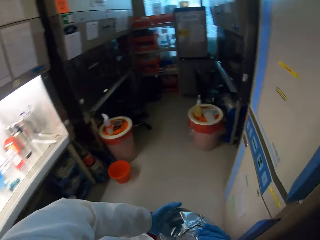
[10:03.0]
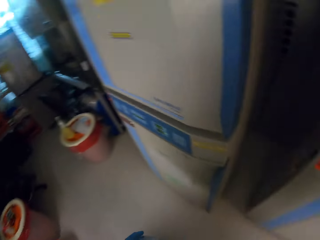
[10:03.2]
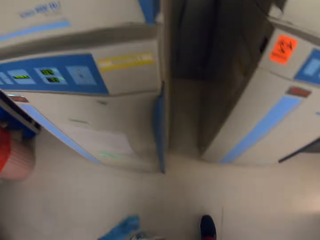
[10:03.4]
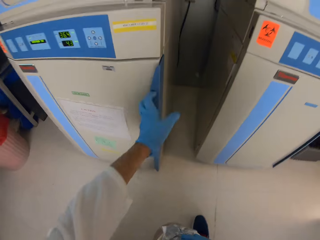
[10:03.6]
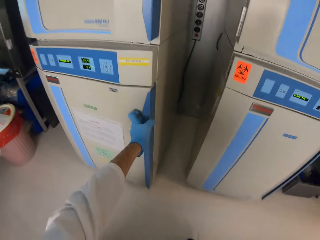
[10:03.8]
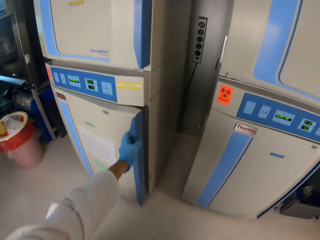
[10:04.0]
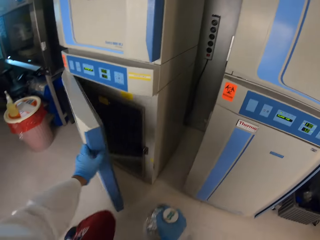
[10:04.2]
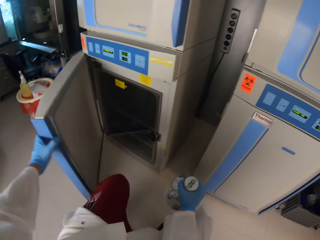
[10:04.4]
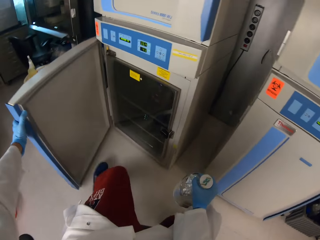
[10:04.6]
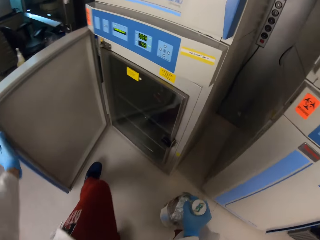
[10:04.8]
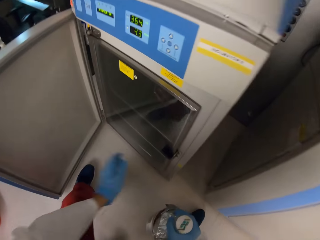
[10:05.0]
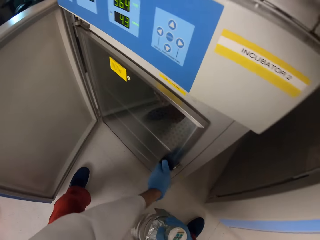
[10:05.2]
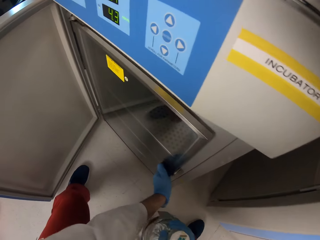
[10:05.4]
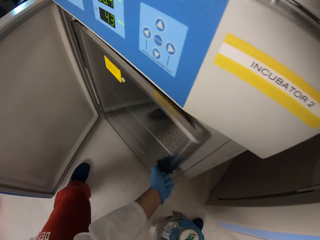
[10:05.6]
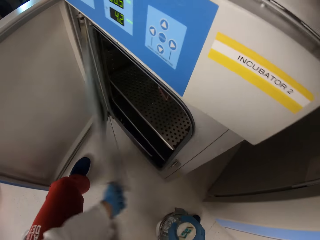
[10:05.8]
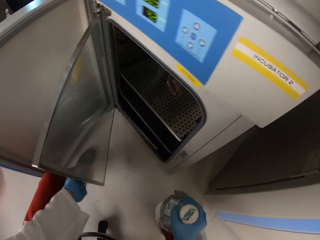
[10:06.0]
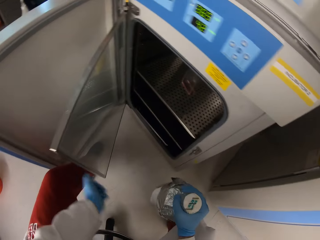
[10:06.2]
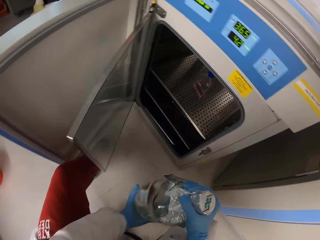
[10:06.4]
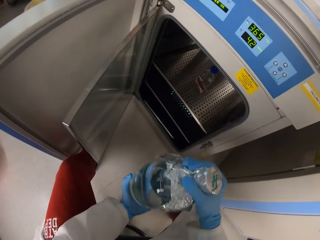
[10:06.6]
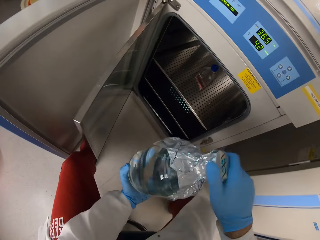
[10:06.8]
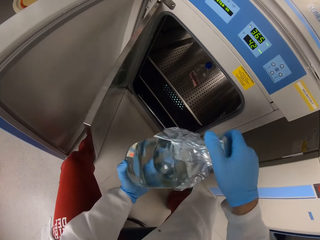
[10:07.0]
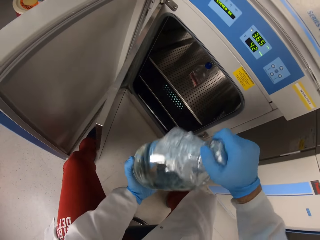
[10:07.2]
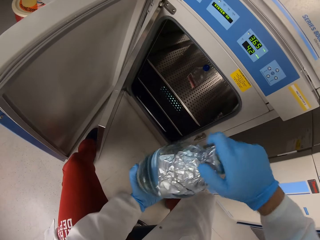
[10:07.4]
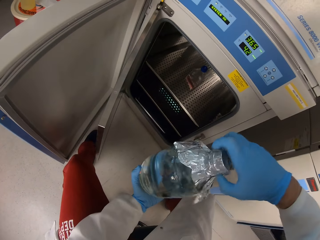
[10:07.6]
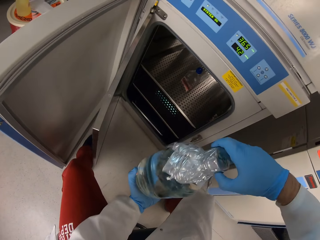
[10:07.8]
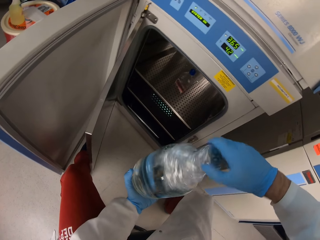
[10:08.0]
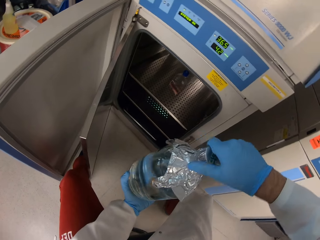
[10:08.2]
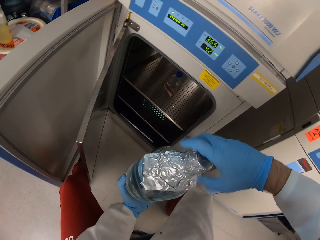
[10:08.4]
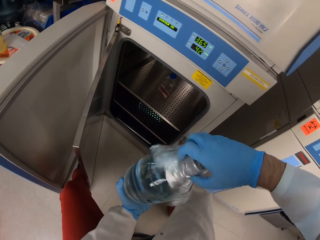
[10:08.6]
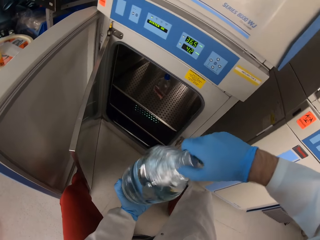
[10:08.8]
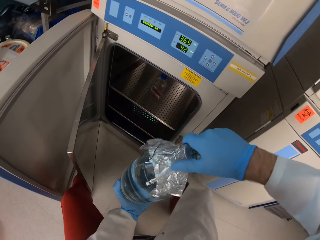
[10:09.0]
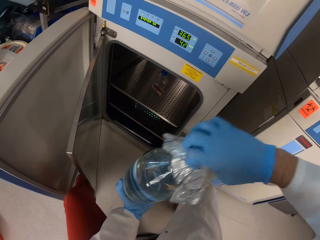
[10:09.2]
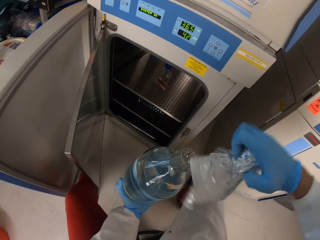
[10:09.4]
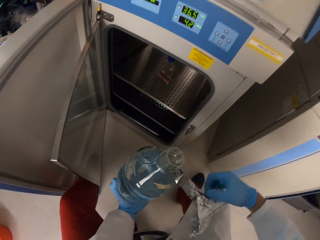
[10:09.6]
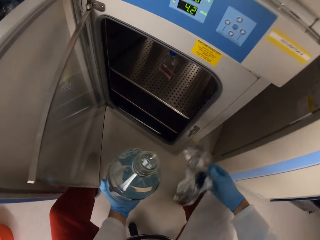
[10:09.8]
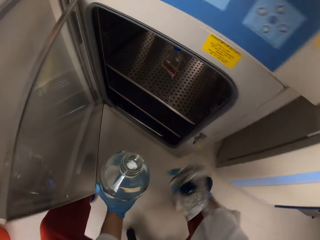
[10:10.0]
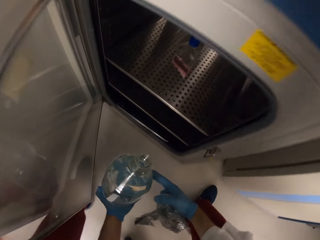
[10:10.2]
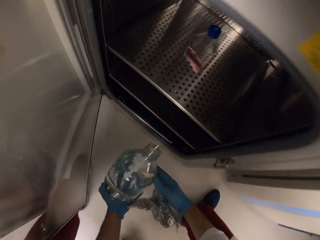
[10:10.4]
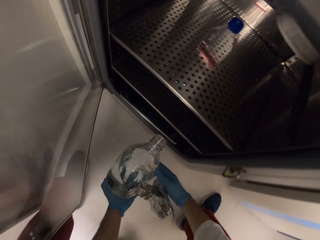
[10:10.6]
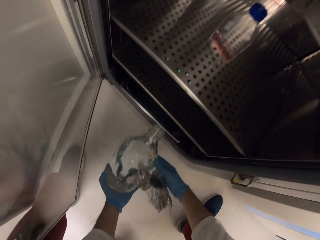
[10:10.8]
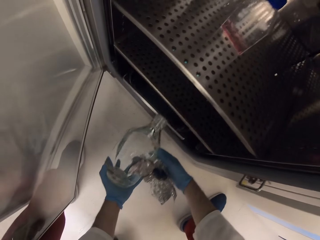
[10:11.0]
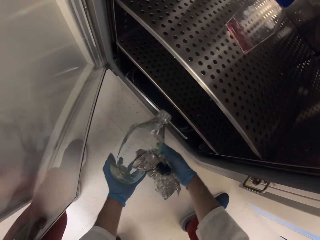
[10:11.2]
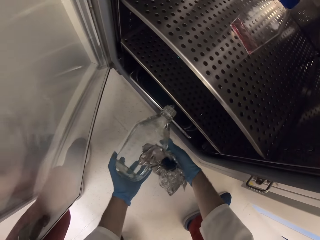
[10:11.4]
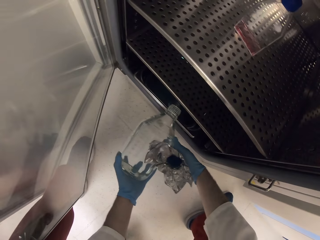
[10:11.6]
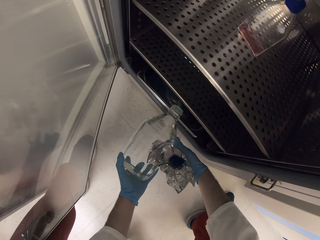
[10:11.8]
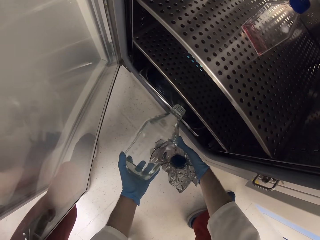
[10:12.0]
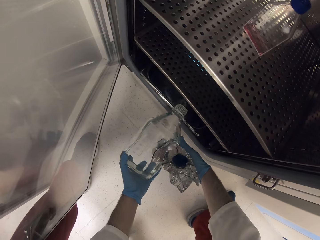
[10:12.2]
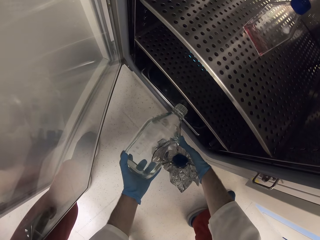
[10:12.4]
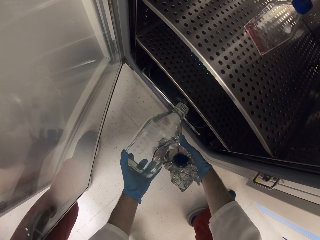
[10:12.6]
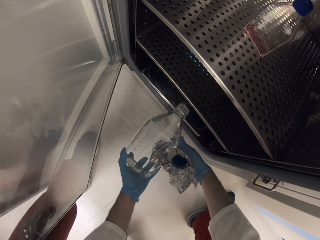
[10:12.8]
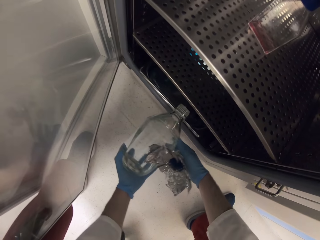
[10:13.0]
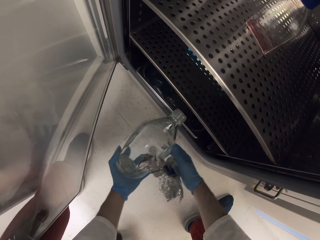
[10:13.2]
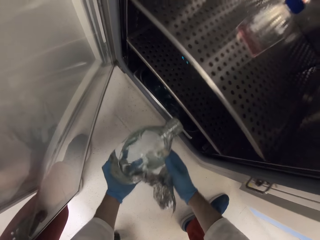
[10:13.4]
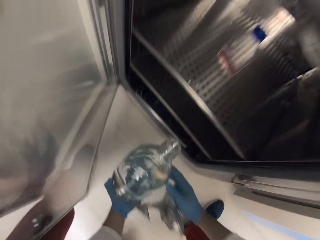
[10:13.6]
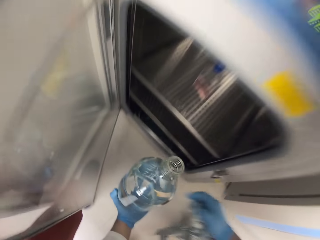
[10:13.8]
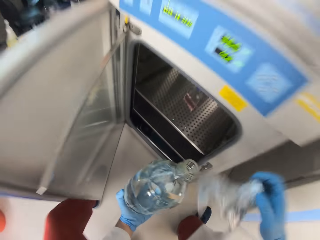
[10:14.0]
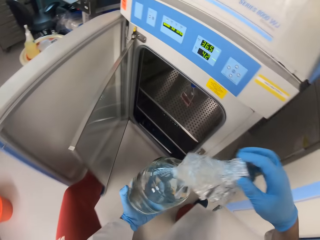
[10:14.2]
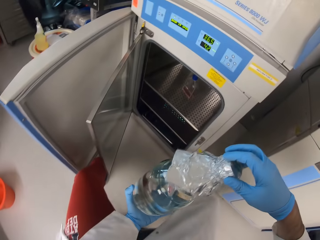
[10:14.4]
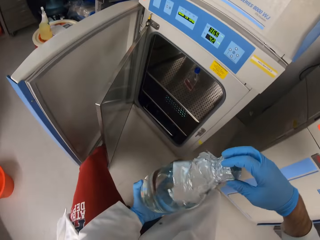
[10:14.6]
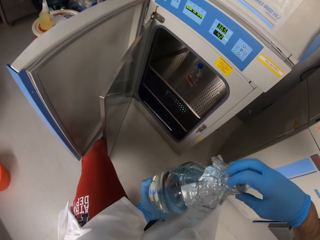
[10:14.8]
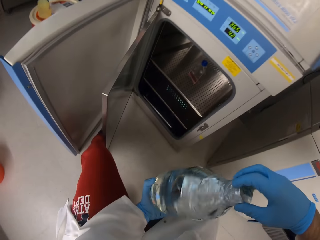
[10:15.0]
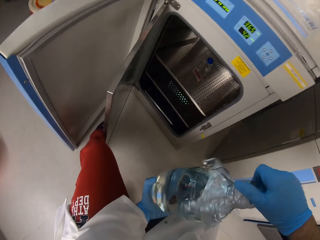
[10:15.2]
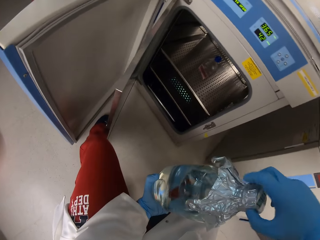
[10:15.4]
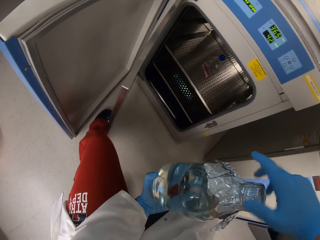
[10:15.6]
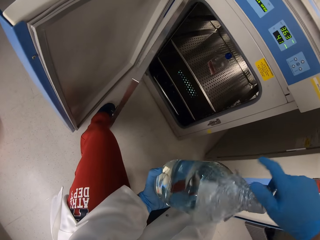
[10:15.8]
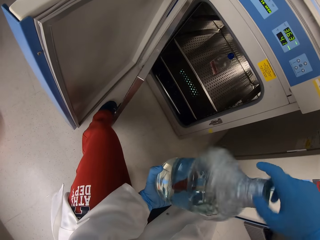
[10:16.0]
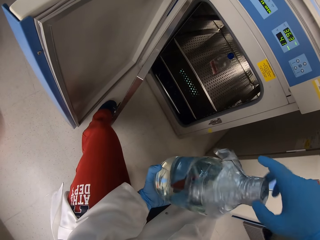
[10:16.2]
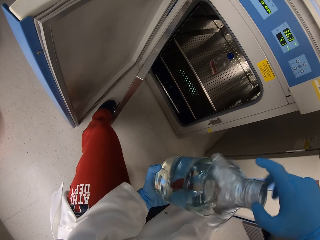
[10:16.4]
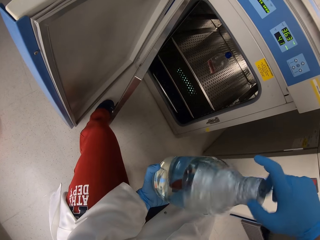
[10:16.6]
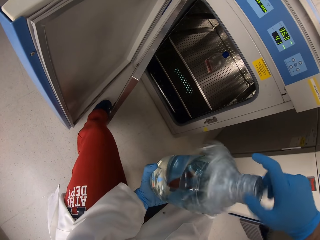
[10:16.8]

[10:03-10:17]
The camera wearer opens the fridge. They open the bottle. They pour chemical in the tray in the fridge. They open the bottle. They close the bottle.

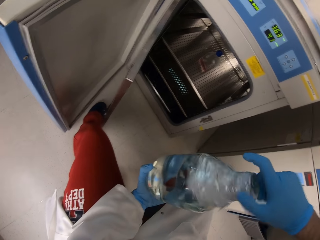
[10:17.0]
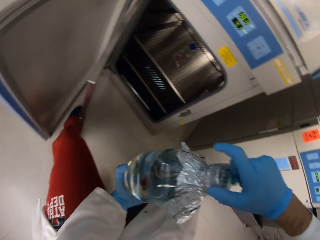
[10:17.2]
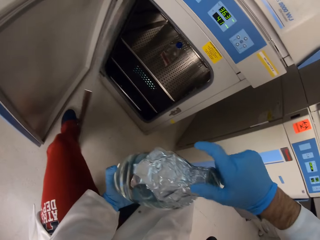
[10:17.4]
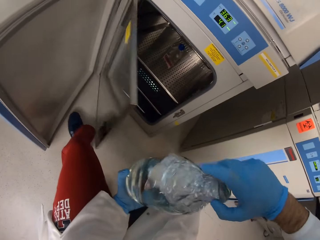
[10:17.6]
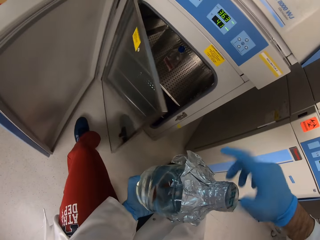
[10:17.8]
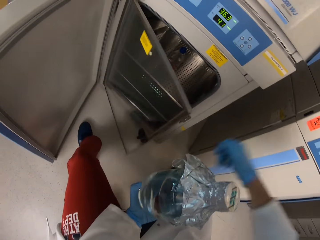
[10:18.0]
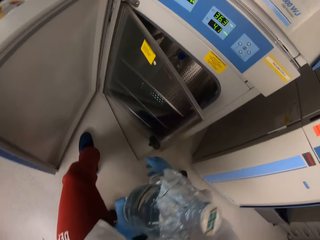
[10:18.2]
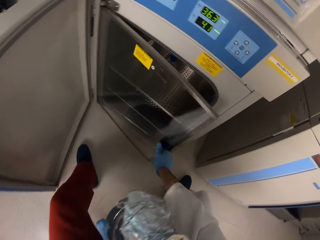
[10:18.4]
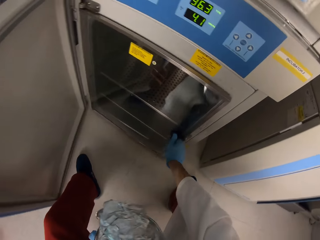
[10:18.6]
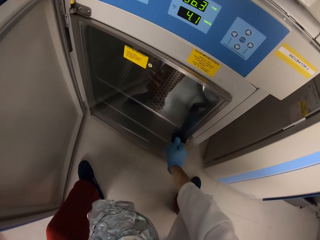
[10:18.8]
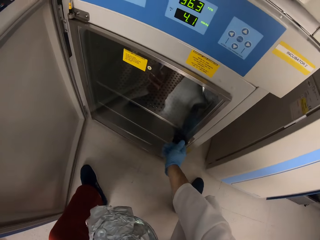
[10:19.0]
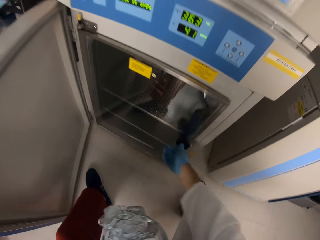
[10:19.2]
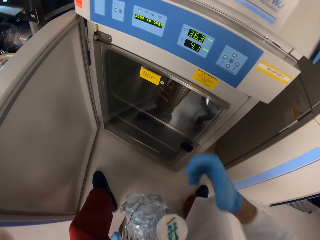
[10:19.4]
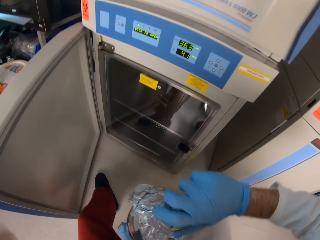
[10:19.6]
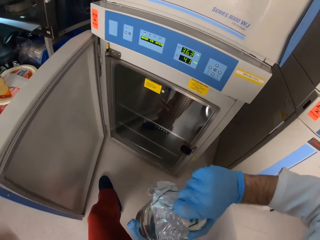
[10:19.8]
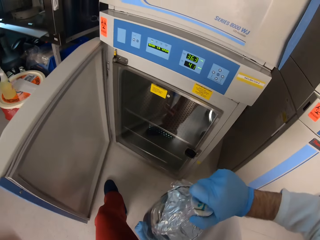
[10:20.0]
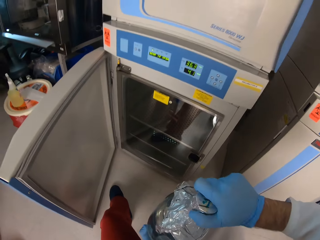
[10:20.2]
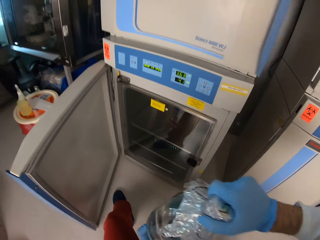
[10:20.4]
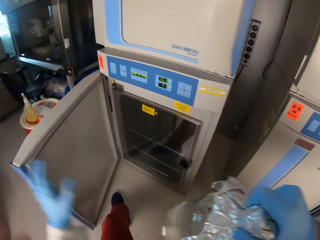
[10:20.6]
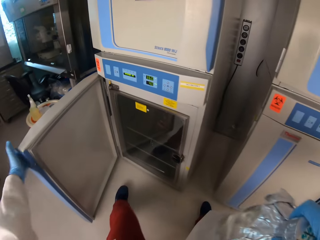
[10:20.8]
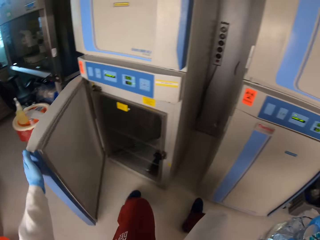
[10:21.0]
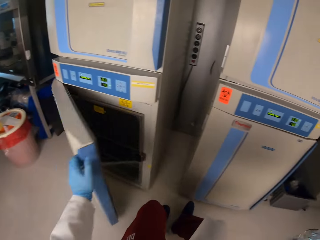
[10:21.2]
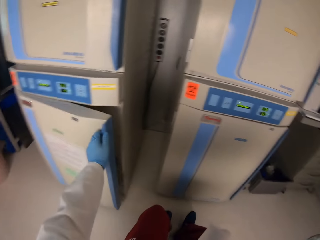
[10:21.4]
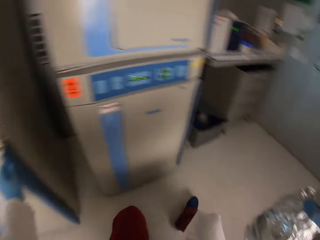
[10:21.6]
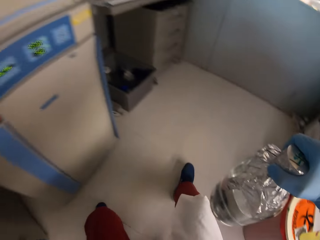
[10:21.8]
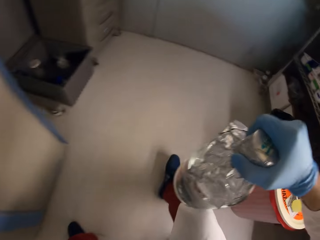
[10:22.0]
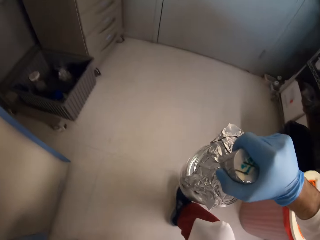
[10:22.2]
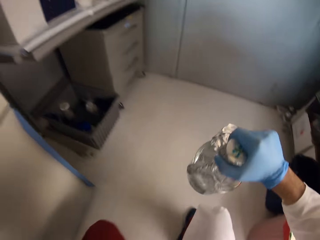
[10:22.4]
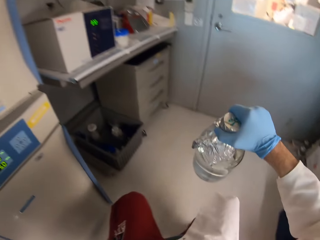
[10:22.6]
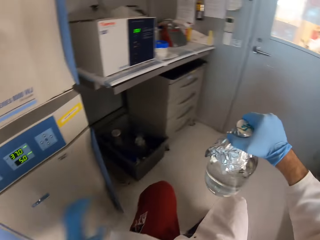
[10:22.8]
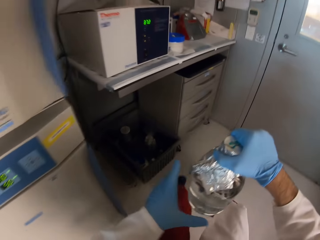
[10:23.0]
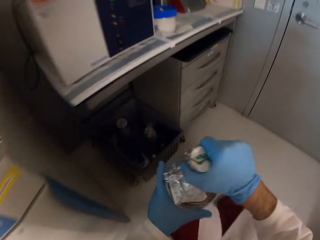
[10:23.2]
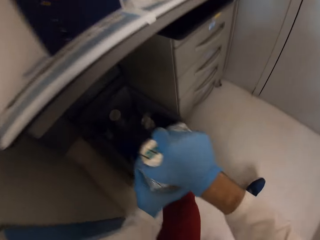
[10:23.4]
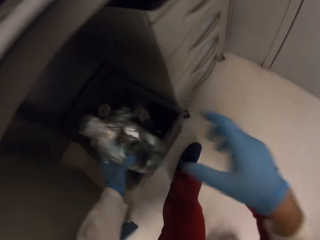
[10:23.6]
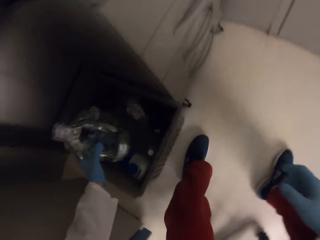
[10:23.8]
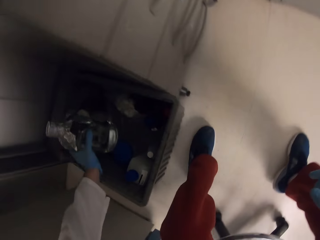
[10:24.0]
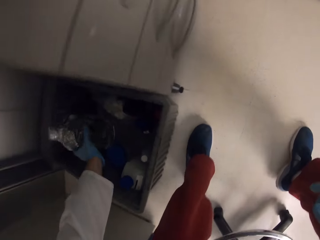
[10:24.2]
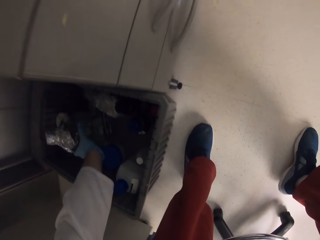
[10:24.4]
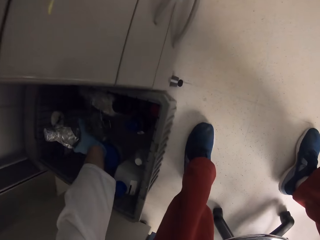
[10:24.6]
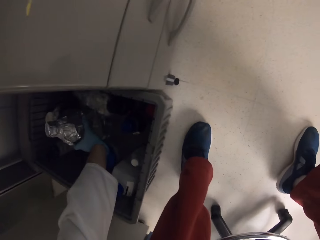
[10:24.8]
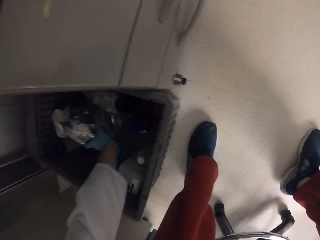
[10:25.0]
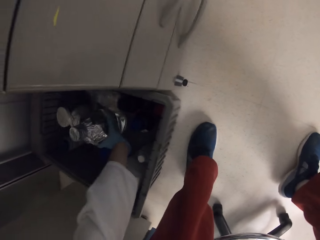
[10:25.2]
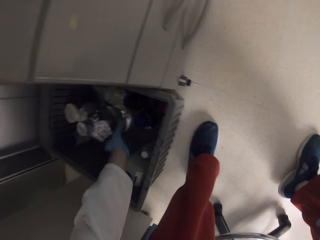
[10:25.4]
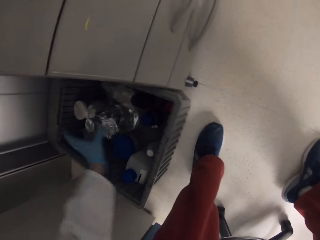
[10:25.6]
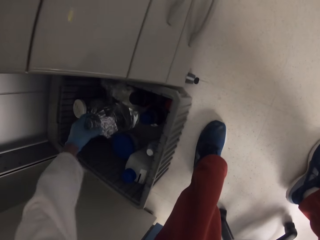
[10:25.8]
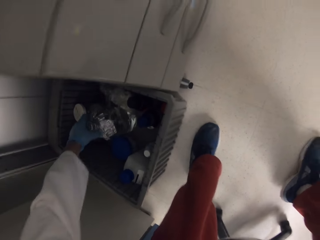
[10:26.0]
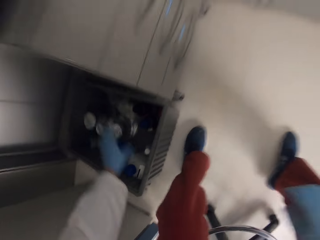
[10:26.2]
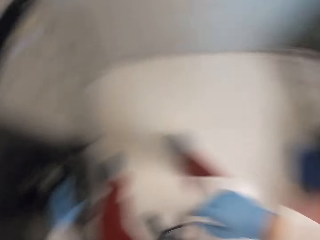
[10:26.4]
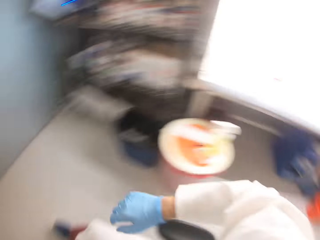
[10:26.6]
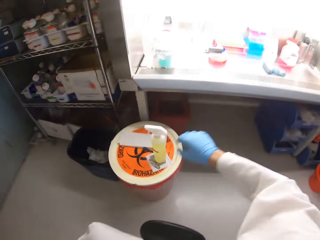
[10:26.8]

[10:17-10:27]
The camera wearer closes the fridge. They move by the chair. They put the bottle in a crate or bucket.
